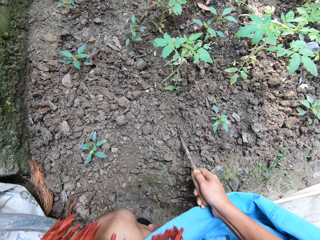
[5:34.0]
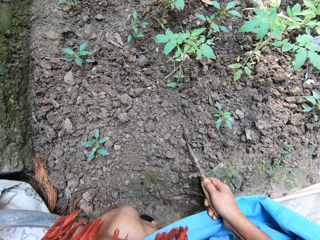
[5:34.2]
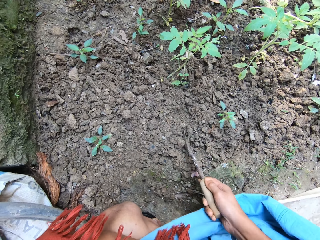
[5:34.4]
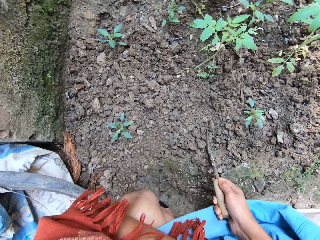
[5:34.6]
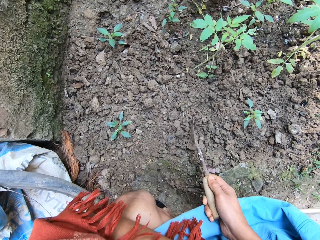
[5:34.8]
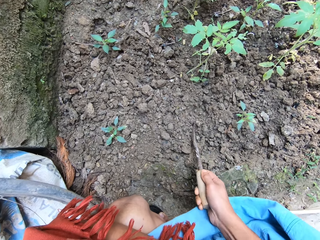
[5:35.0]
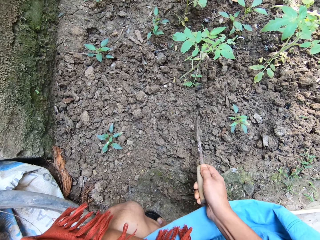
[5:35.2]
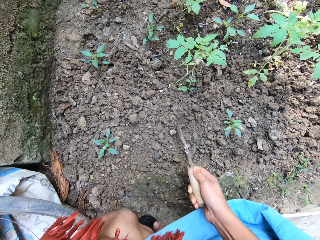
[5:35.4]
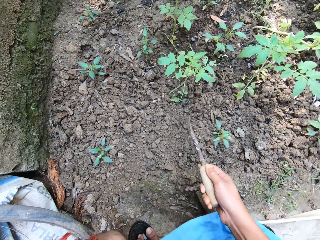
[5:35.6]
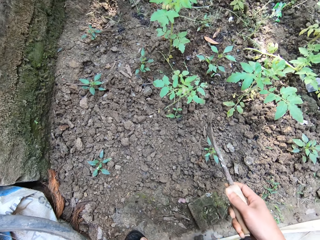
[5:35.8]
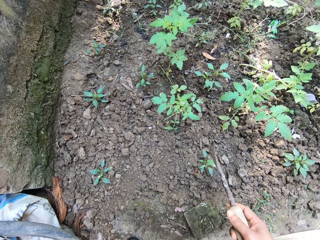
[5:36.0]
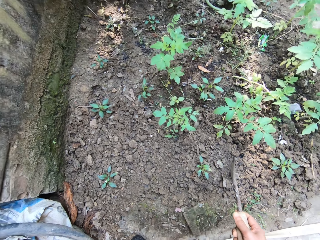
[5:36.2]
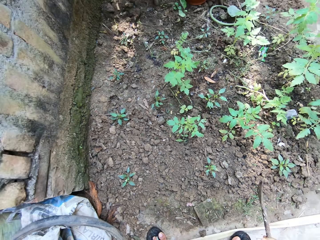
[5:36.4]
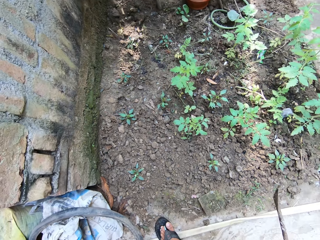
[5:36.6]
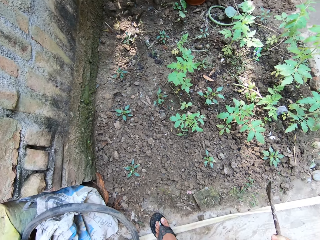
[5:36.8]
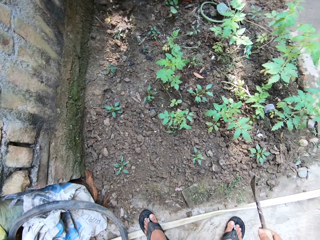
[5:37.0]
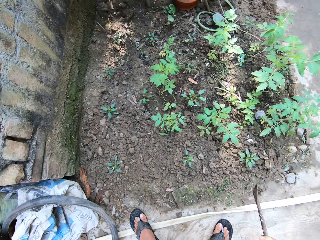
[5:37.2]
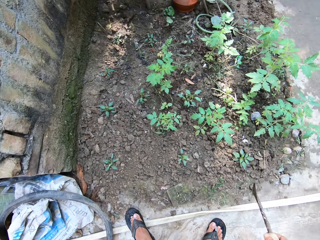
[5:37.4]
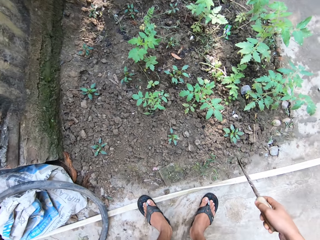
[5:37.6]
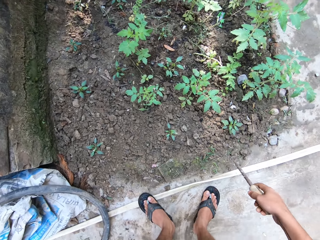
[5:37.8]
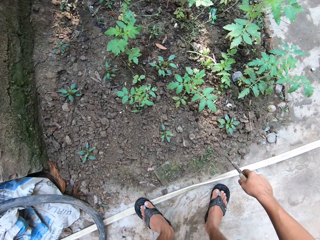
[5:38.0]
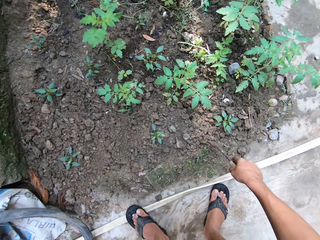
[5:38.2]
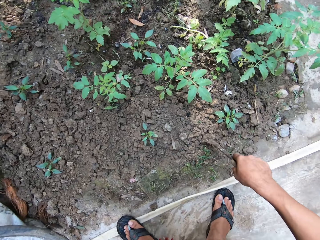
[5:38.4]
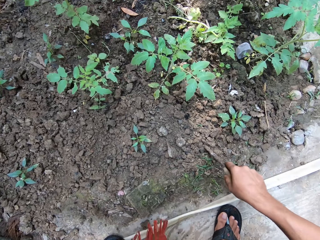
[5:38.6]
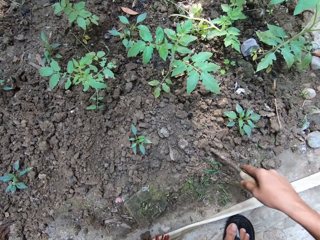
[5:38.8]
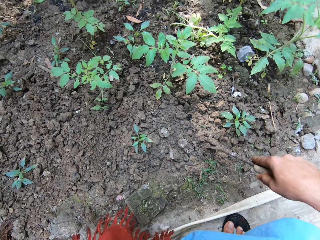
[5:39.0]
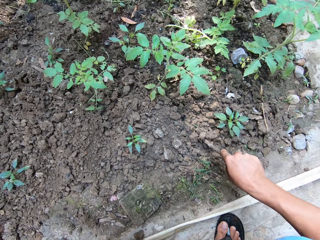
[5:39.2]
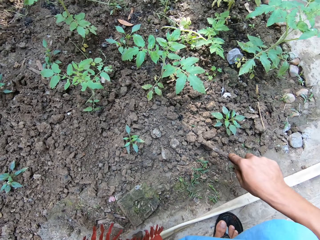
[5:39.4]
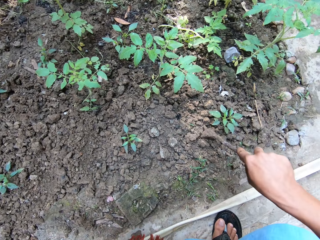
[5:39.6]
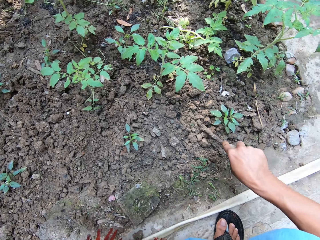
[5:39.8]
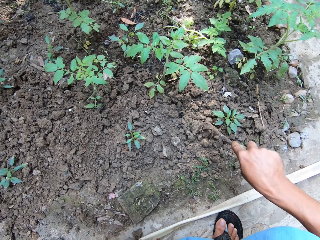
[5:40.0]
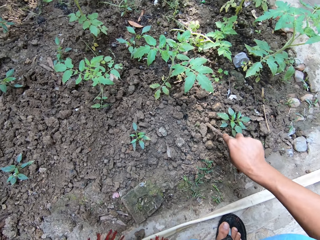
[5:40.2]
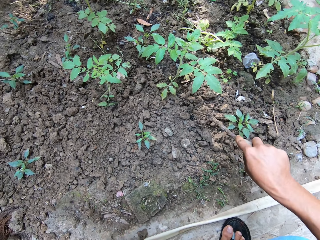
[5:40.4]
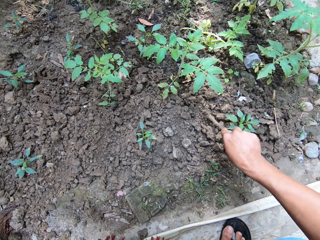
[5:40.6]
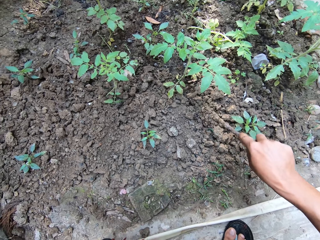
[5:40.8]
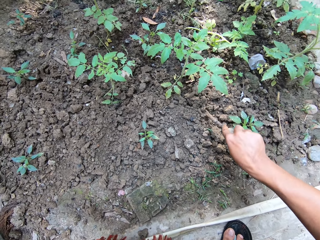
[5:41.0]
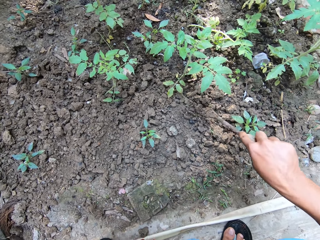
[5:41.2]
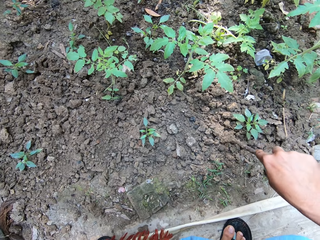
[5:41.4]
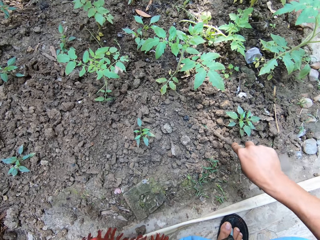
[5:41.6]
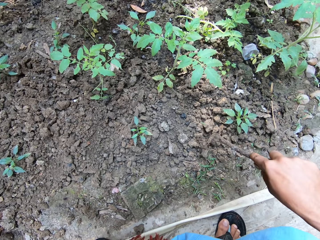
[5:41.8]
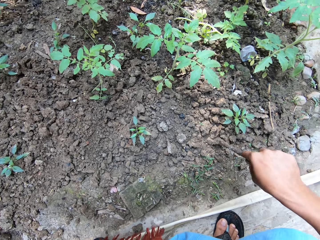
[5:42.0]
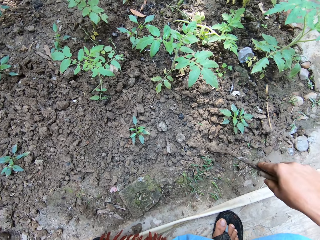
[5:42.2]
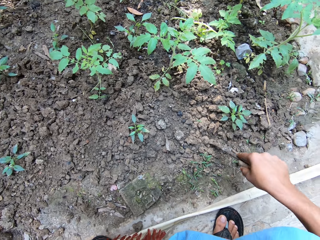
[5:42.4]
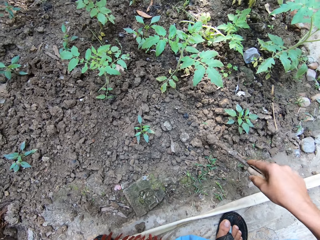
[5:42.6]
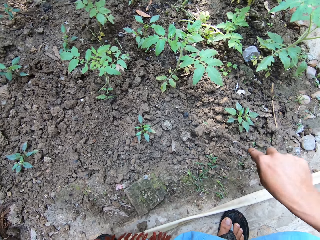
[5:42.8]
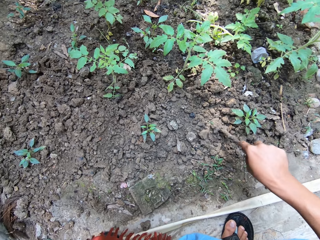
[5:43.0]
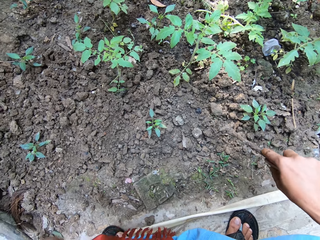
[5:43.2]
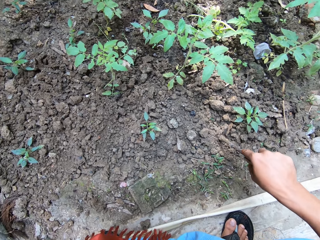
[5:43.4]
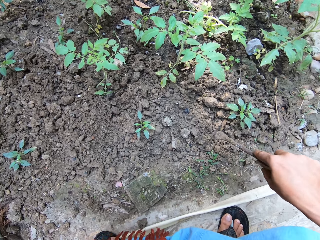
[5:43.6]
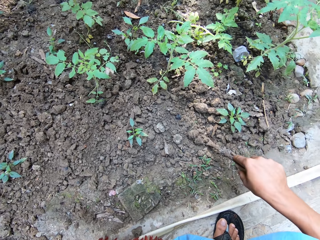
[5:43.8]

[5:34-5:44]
The camera wearer stops. She lifts the gardening trowel in her right hand from the ground. She stamps her right foot. She stands. She bends. She digs the soil around a tomato seedling with the gardening trowel in her right hand.

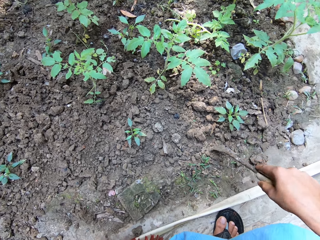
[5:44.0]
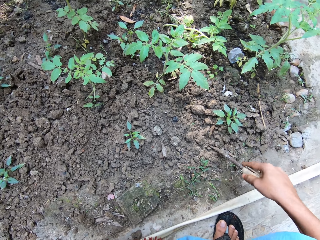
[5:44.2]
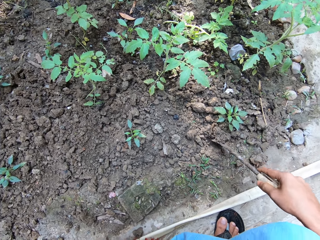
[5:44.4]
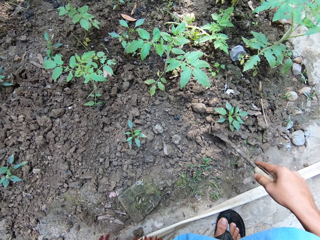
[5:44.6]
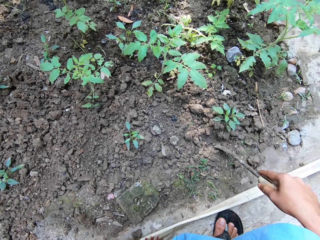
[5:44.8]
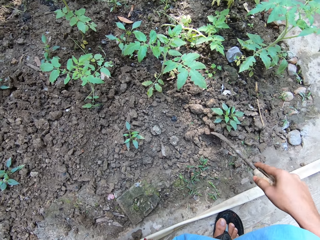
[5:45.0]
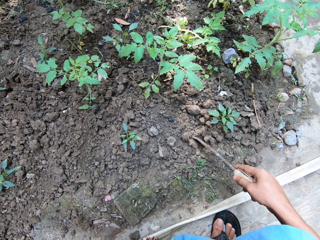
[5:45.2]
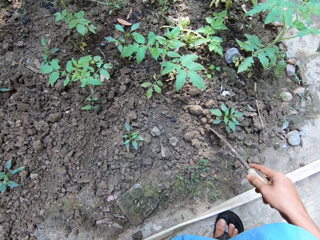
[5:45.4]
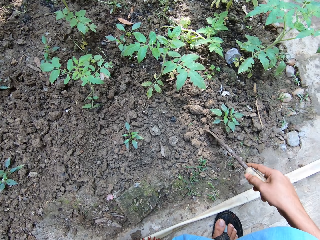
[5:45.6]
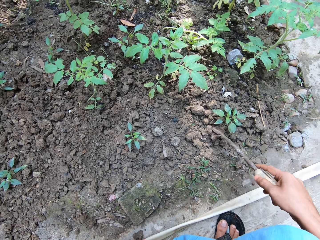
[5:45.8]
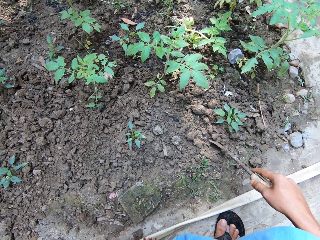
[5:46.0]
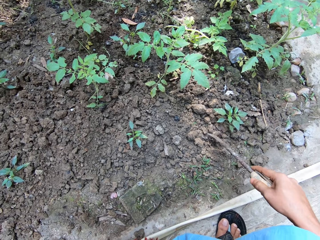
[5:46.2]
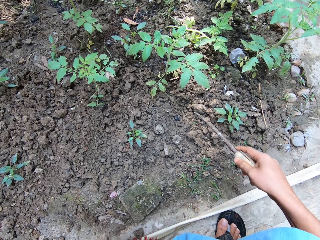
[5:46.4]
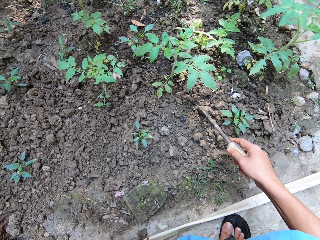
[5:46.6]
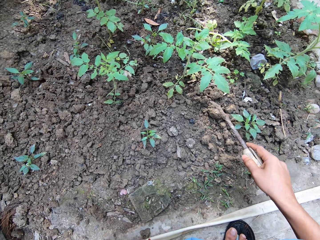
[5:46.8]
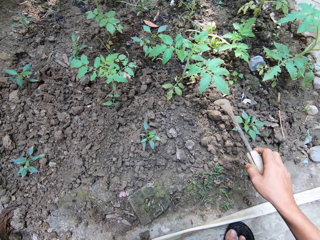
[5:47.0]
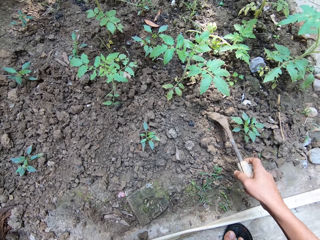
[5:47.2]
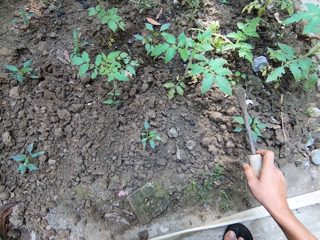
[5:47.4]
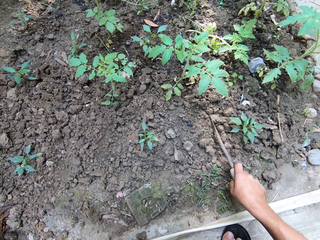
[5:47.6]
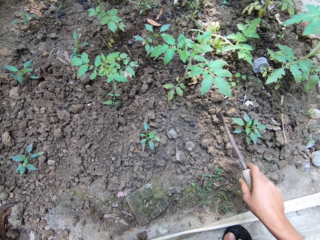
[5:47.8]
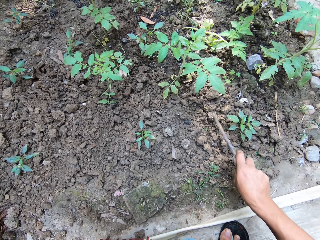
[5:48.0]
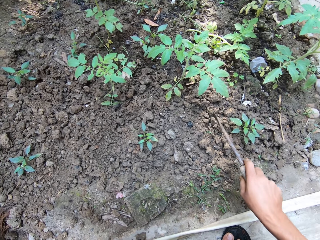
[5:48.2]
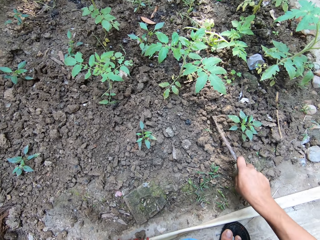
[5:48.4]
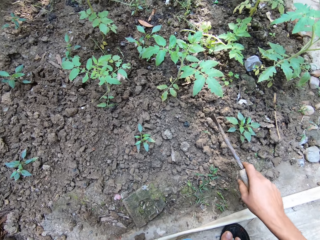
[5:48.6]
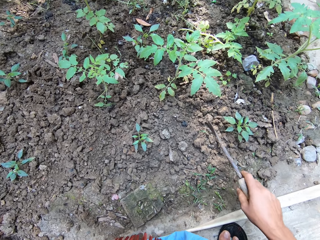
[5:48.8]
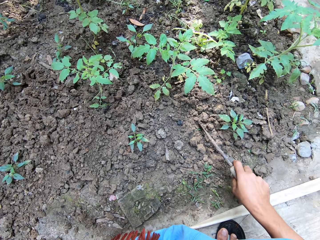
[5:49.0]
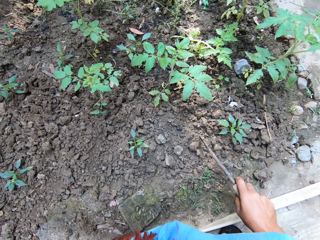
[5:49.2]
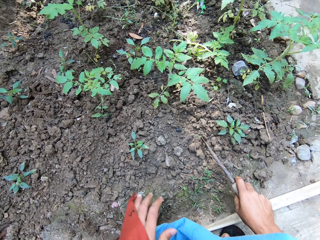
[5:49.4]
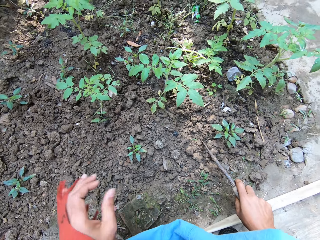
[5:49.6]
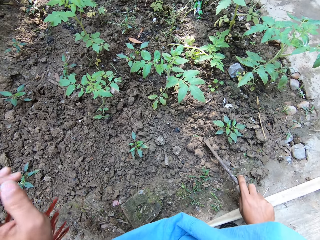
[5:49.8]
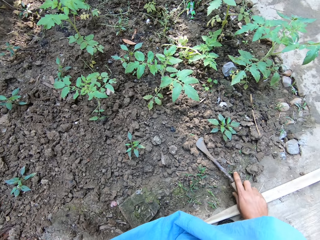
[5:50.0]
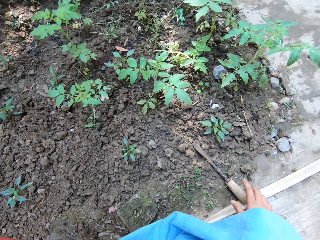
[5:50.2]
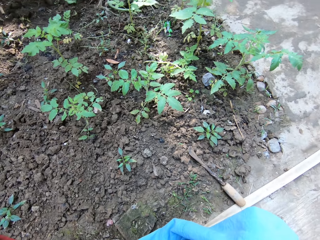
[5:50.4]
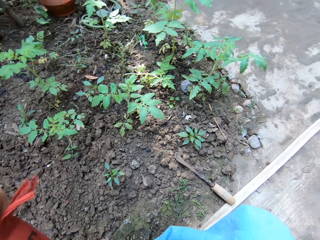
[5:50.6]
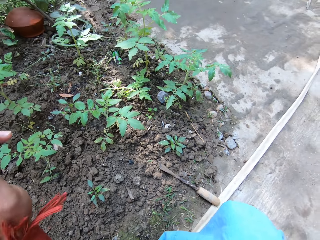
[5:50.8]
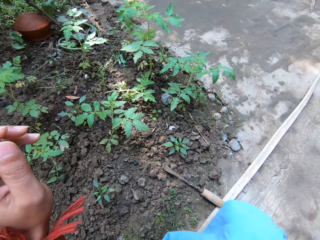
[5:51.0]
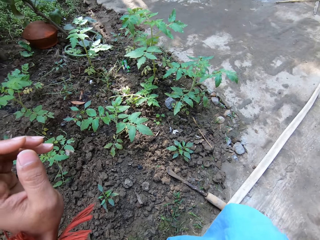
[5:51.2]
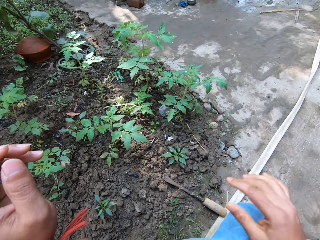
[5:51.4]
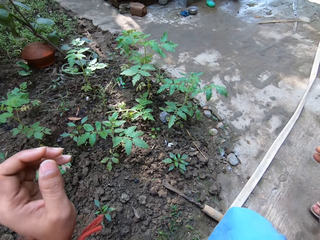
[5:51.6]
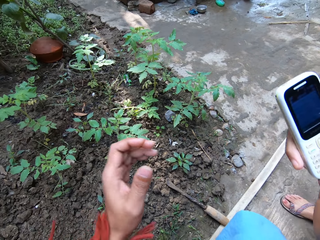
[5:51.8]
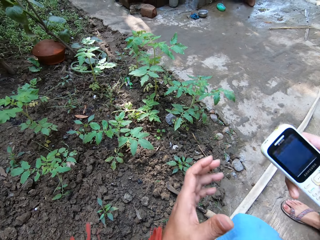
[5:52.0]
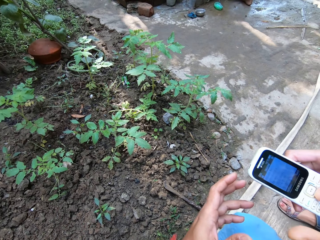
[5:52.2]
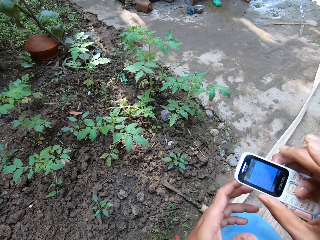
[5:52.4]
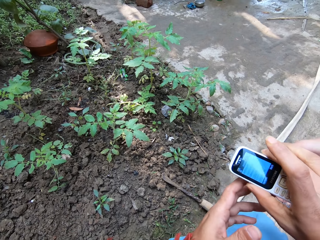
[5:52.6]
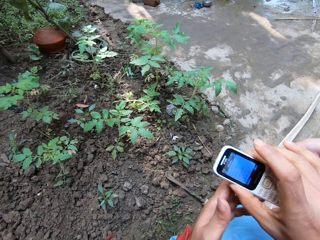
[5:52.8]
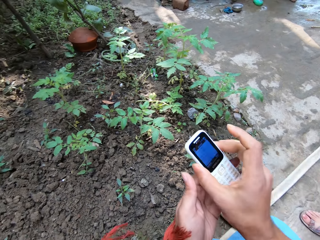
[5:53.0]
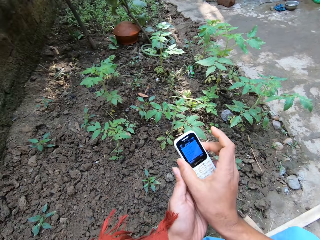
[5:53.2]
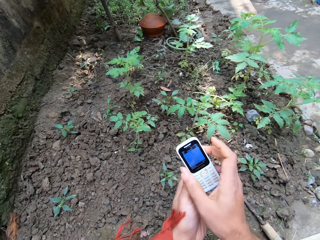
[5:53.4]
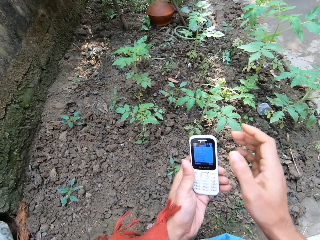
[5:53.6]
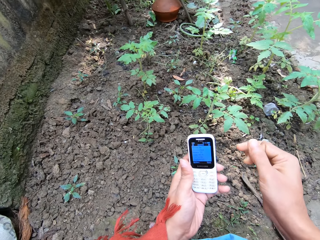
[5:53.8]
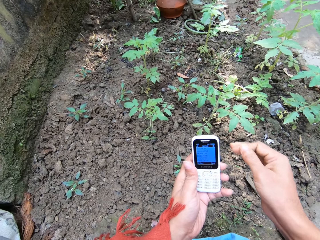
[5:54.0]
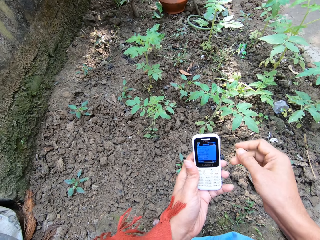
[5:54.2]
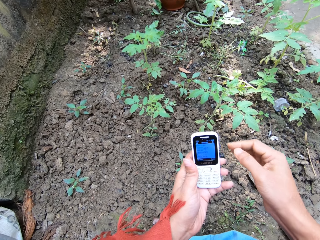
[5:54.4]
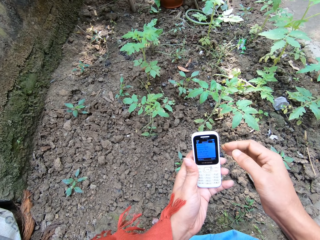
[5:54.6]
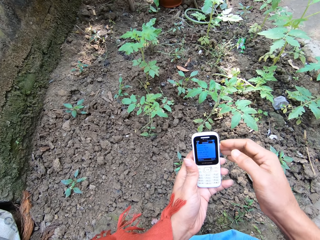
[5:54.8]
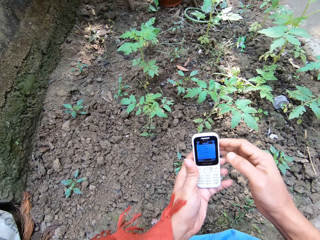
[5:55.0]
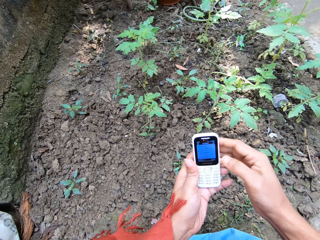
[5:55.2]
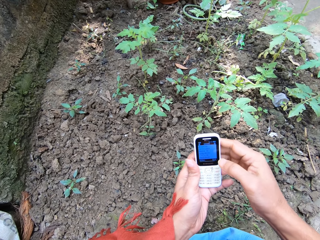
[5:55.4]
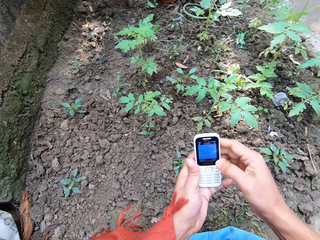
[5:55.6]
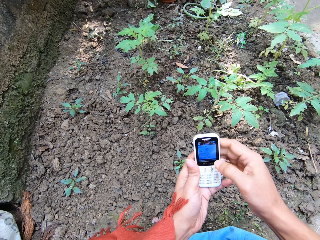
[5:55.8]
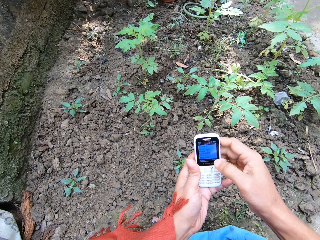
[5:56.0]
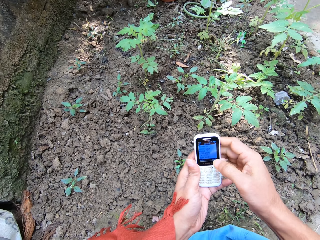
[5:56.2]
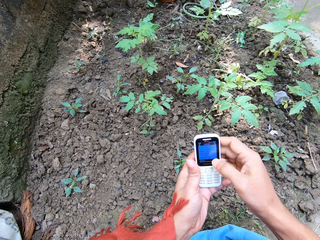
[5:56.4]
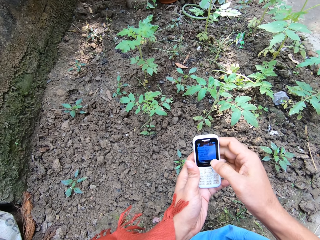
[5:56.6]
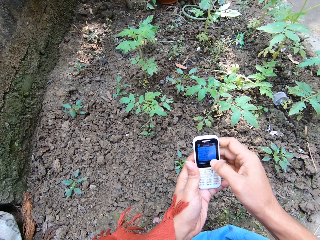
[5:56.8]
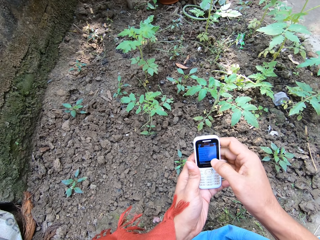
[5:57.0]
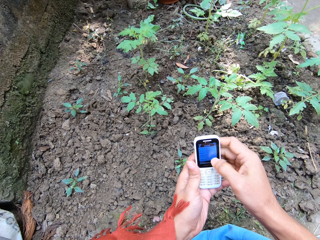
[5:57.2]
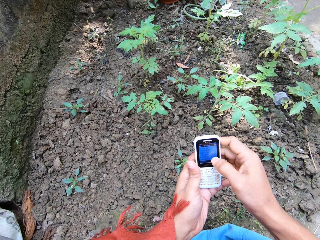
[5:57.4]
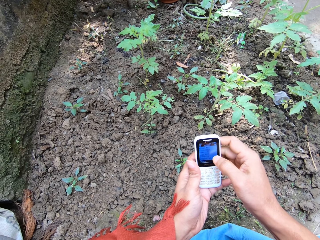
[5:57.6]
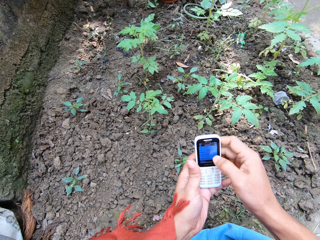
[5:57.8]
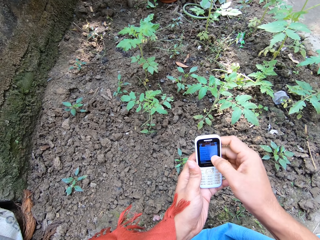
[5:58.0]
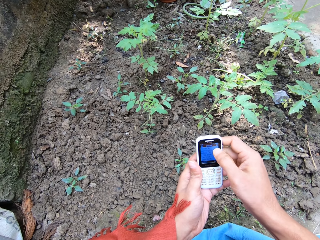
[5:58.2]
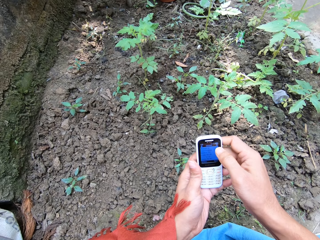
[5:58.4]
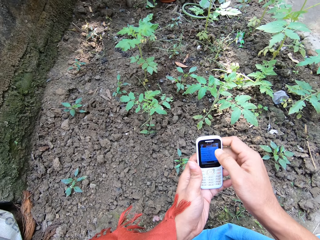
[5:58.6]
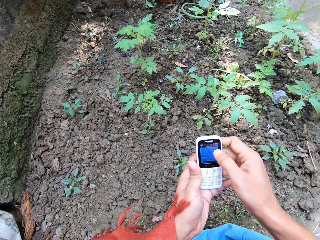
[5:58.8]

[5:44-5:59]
The camera wearer puts some soil around the tomato seedling with the gardening trowel in her right hand. She breaks up the soil with the gardening trowel in her right hand. She lifts her left hand. She drops the gardening trowel in her right hand on the ground. She collects a phone from a boy with her right hand. She puts the phone in her left hand with her right hand. She touches the screen of the phone in her left hand with her right hand.
